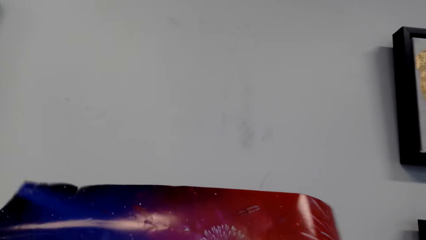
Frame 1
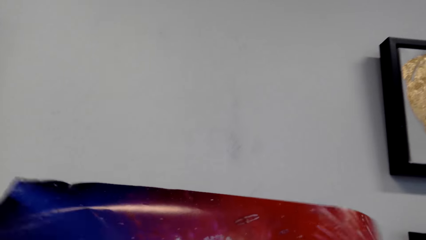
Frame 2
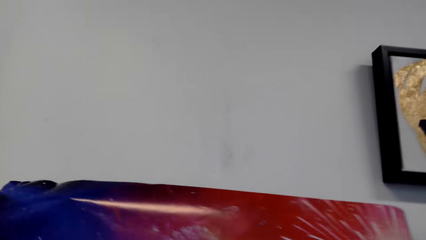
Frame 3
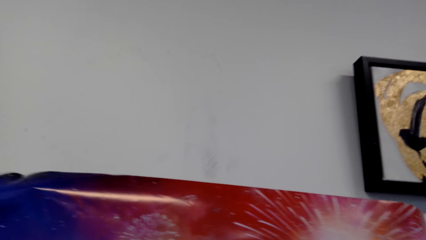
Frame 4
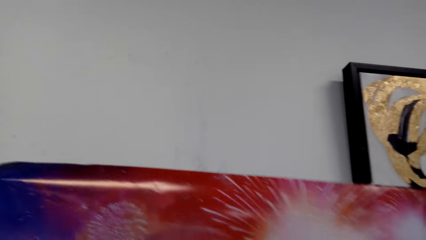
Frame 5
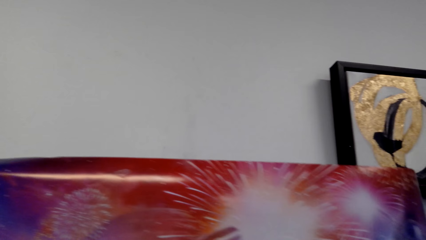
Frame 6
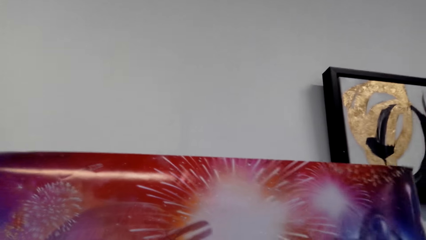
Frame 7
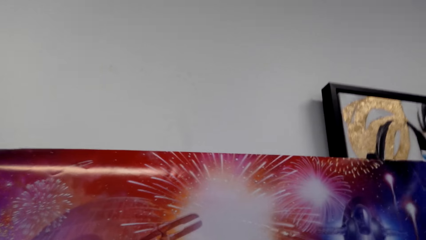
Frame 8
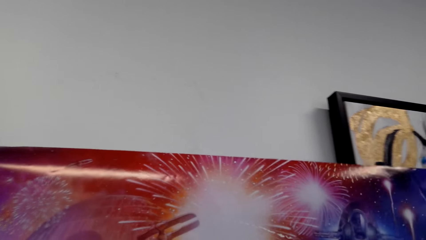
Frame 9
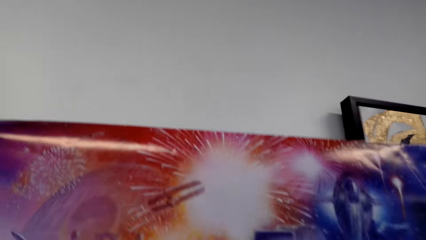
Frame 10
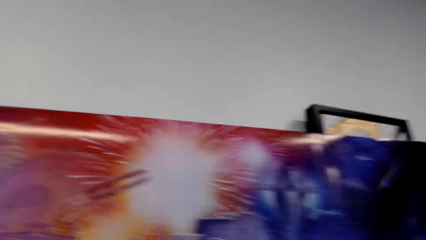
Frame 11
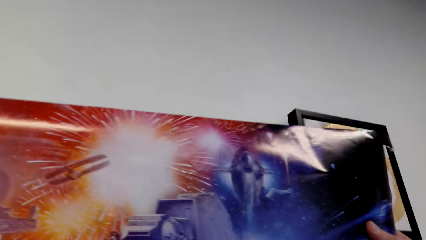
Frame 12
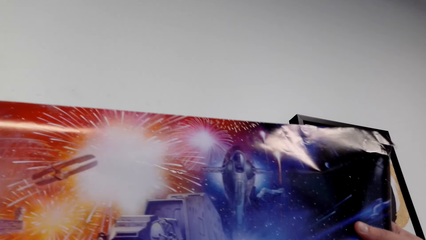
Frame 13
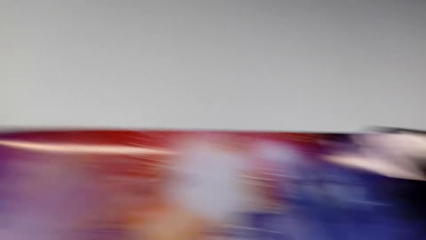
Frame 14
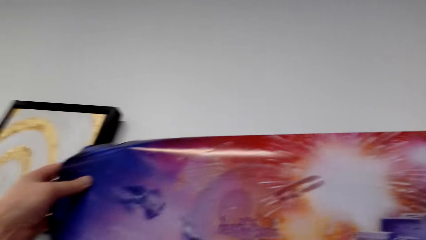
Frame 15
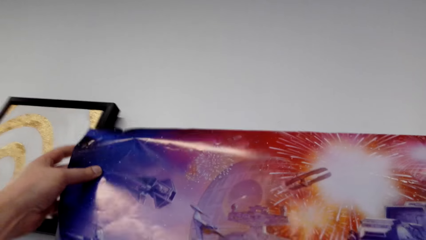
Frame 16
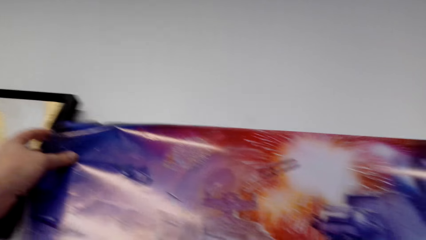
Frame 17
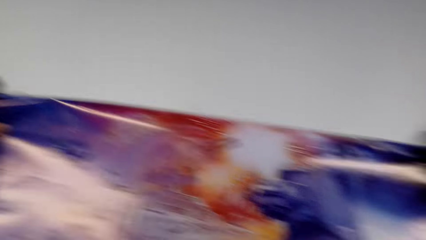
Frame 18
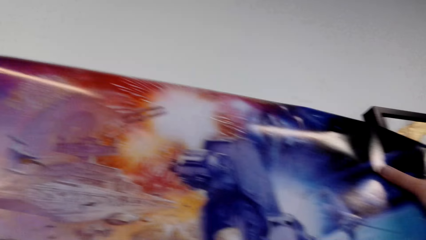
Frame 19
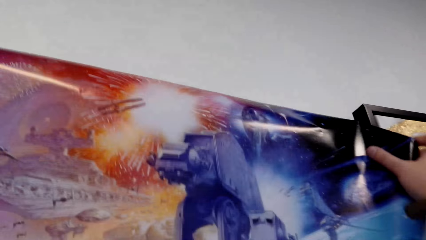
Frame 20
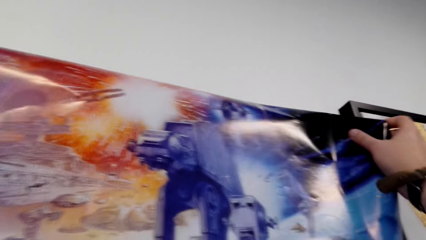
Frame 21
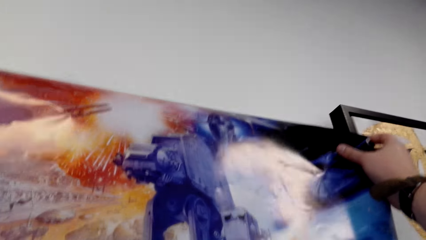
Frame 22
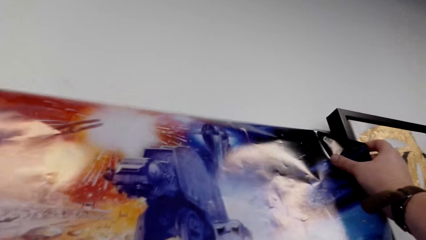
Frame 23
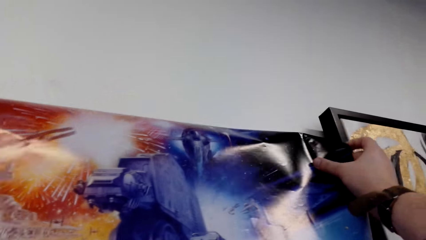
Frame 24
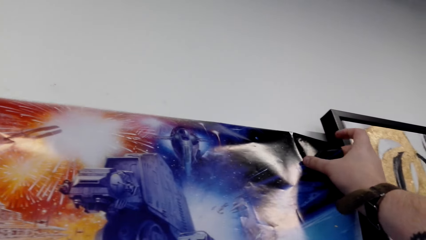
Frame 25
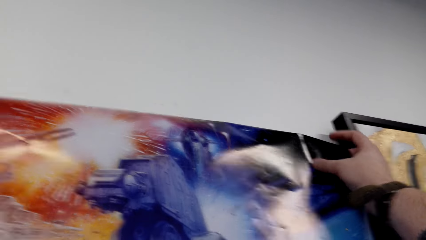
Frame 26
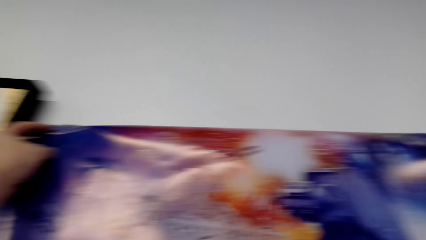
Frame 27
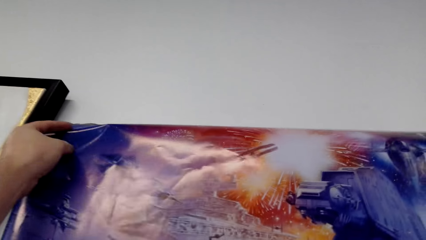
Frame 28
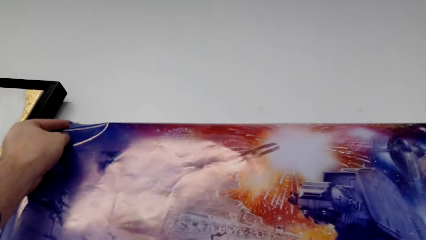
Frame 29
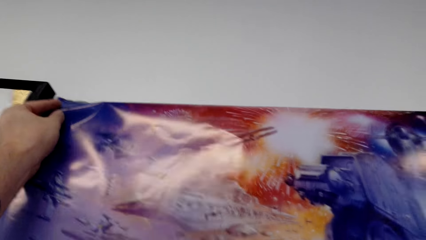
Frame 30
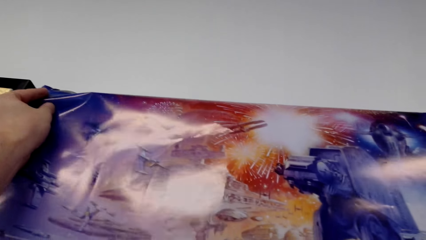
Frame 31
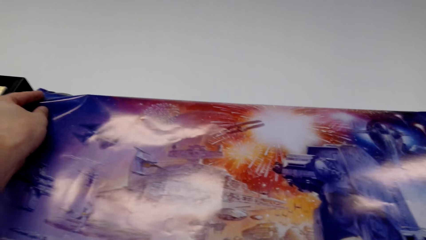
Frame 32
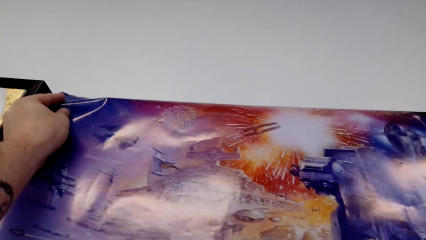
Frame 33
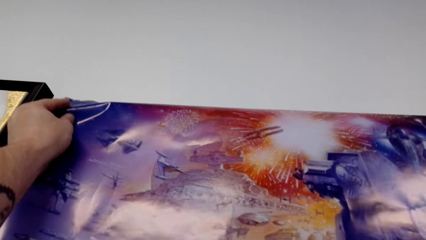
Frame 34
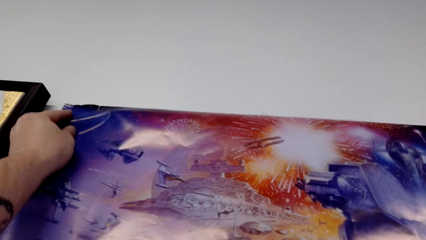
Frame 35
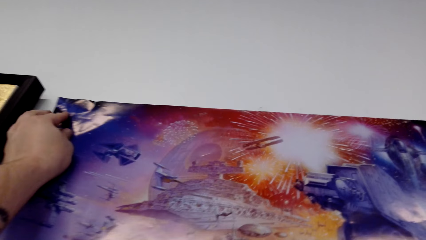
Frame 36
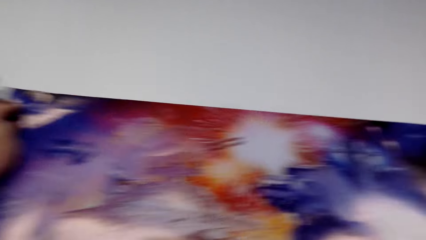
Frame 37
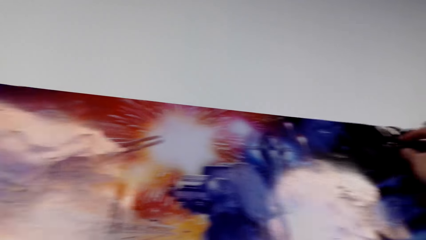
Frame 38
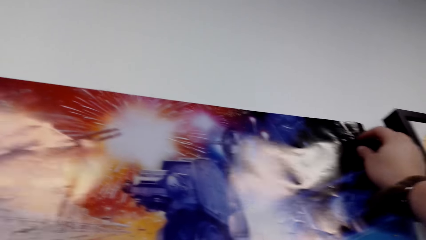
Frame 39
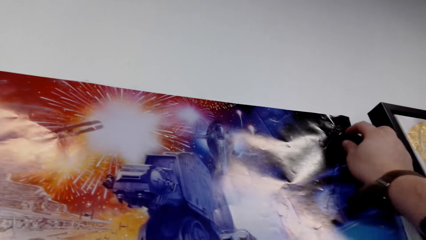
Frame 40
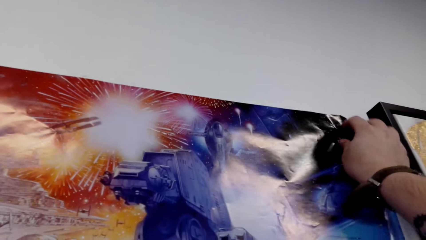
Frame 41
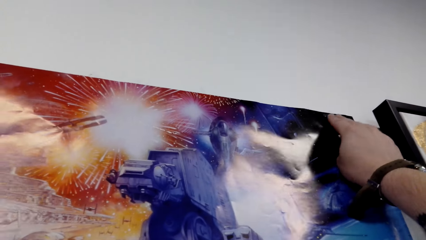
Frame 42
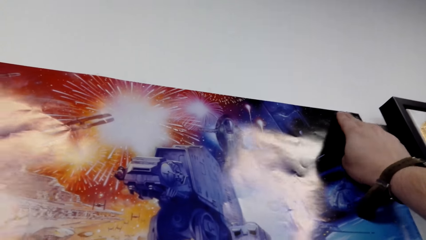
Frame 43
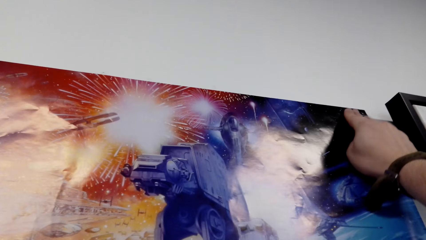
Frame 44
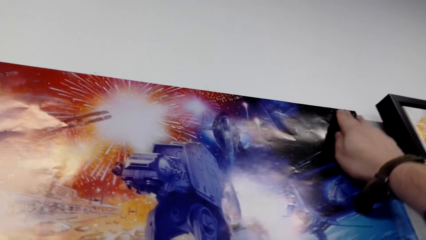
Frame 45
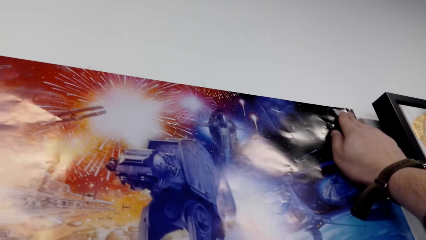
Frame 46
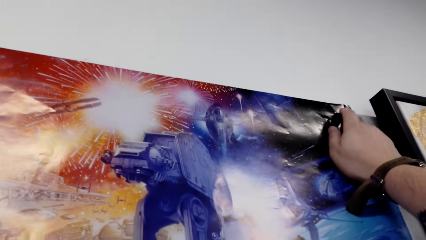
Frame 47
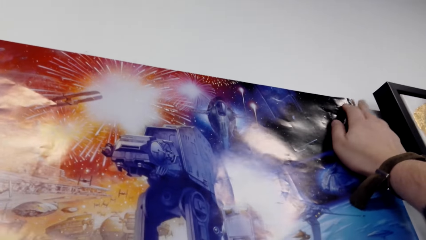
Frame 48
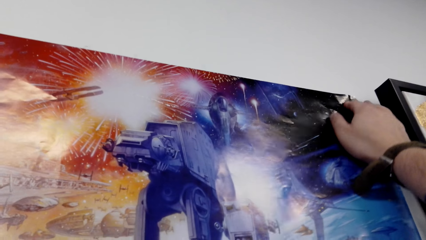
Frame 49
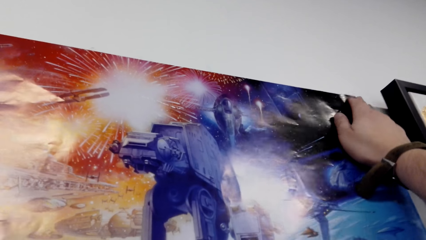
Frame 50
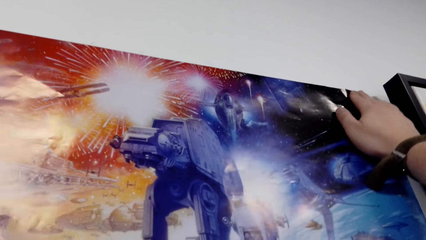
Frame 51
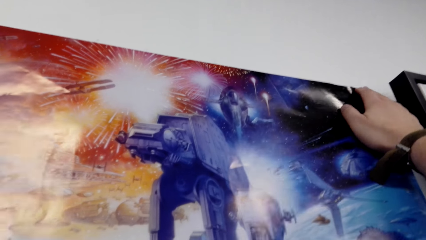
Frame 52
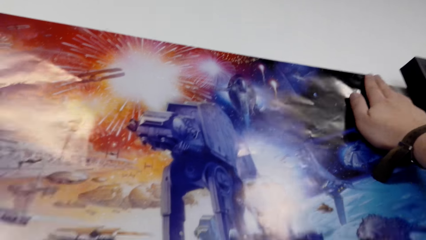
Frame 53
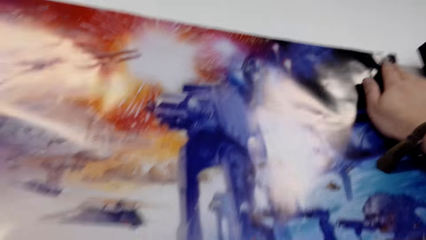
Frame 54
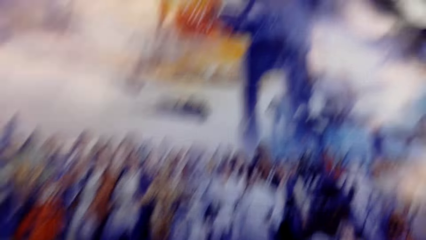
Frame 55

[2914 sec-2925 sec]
The camera wearer hangs a portrait on the wall. They spread a wall chart on the wall.

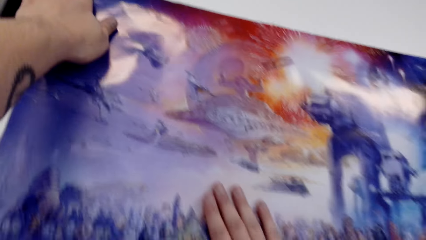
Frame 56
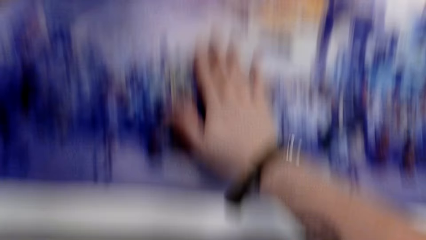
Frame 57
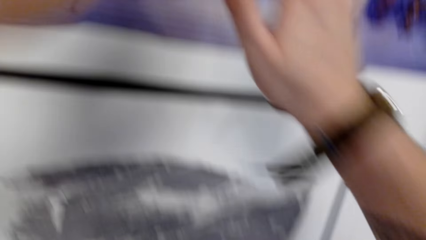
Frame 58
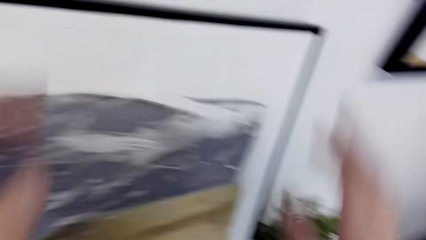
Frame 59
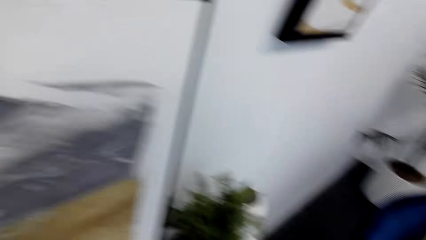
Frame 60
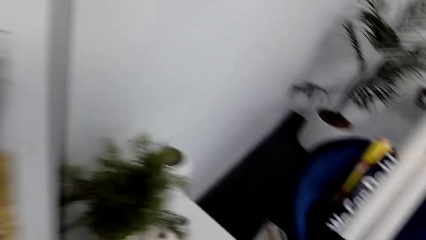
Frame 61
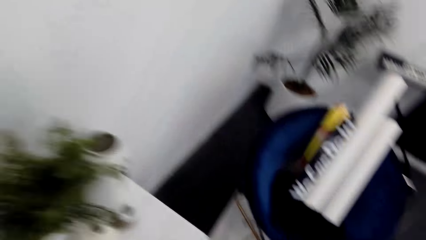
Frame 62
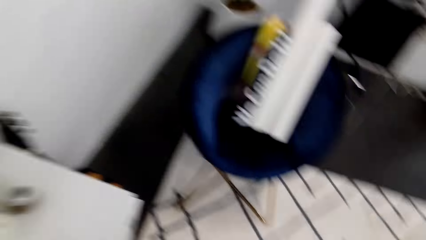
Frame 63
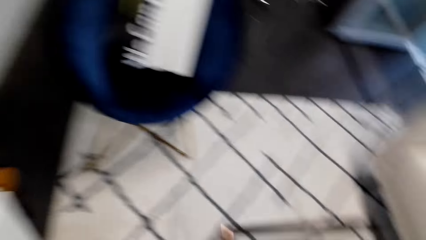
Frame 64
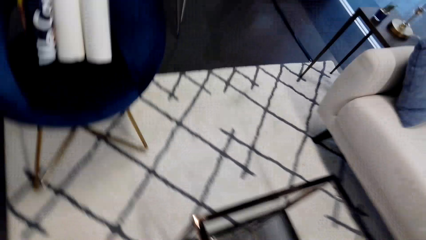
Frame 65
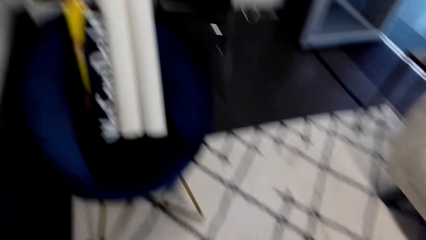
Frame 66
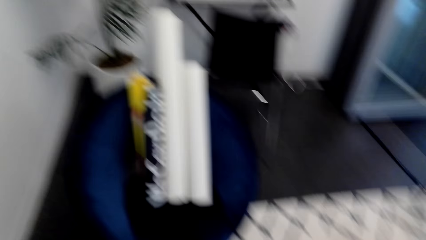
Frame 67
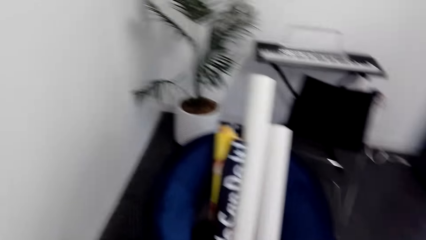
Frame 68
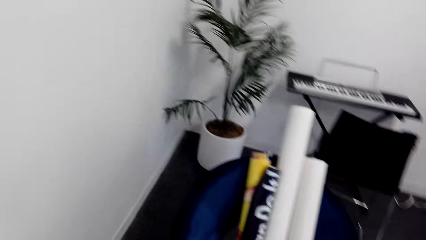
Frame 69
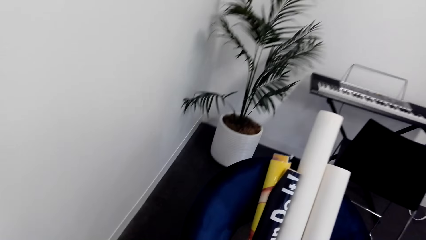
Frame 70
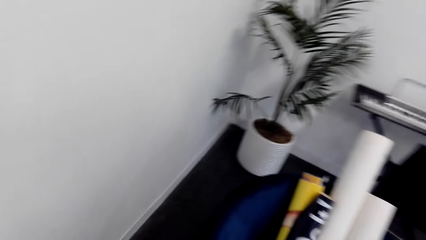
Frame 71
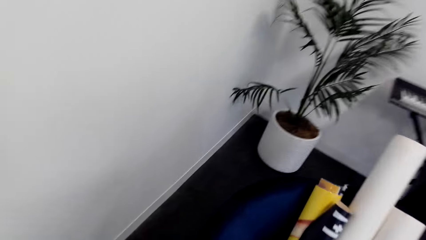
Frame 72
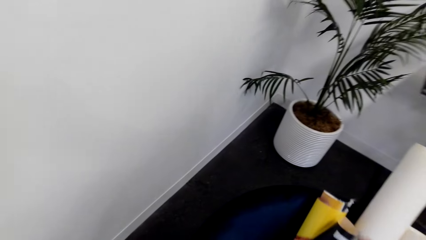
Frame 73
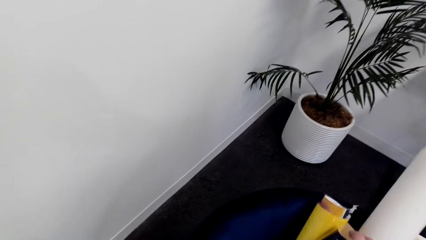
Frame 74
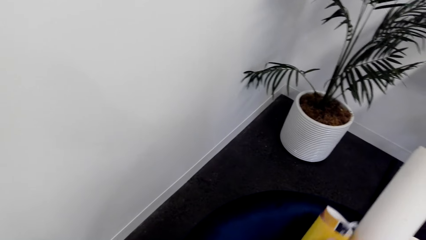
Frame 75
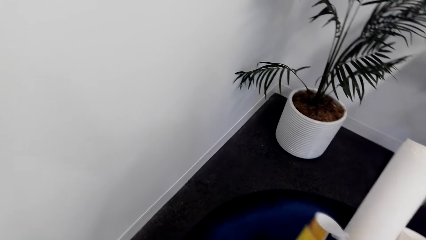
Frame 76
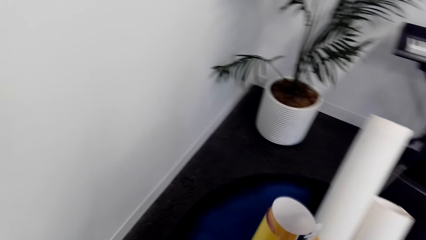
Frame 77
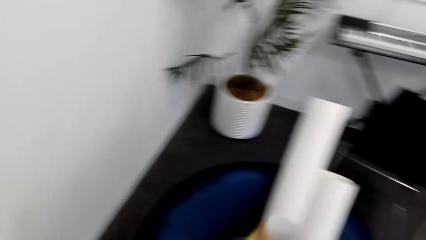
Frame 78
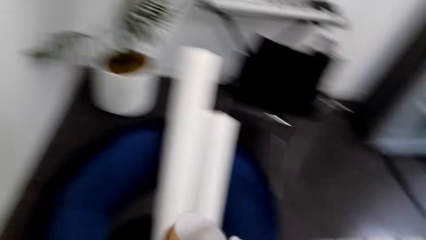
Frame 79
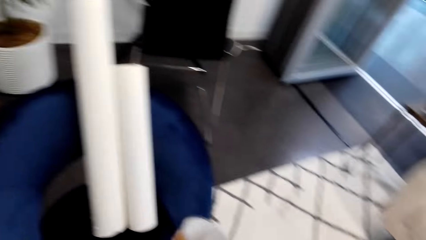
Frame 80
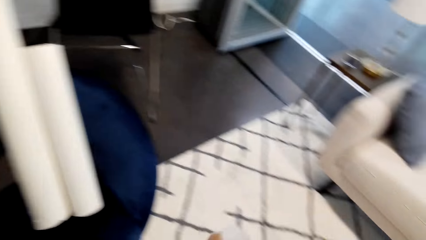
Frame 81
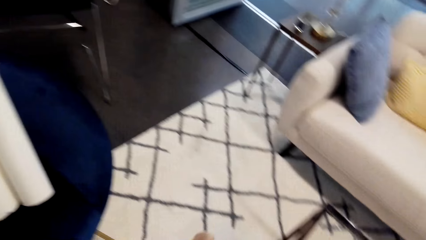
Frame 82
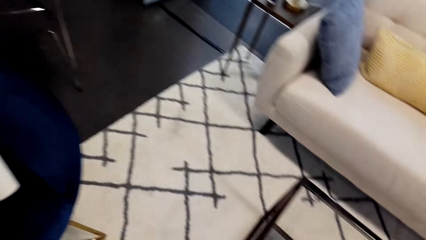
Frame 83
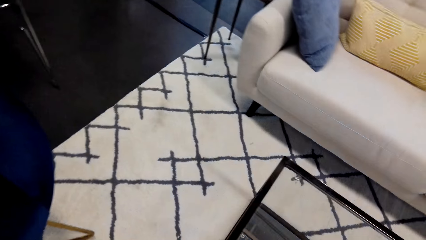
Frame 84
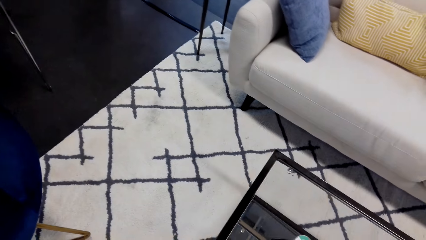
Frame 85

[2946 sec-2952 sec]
The camera wearer looks around. They walk in the house. They pick up a wall chart.
